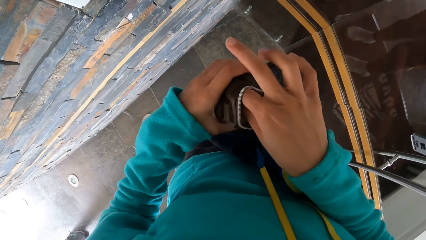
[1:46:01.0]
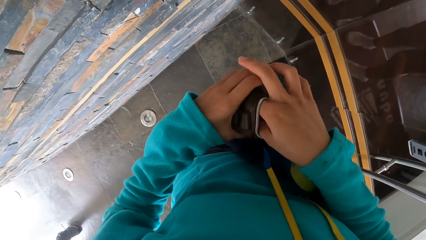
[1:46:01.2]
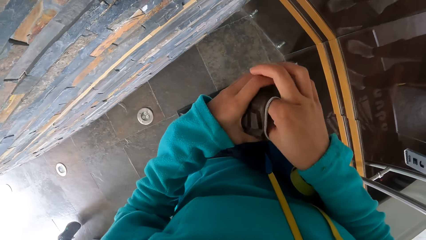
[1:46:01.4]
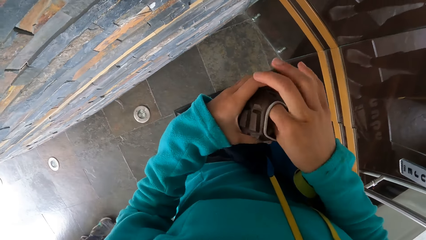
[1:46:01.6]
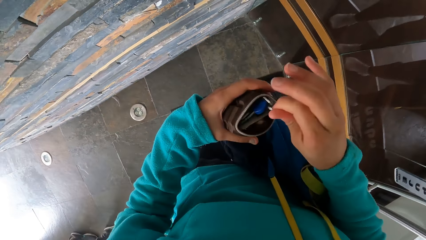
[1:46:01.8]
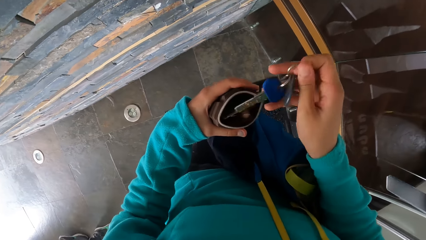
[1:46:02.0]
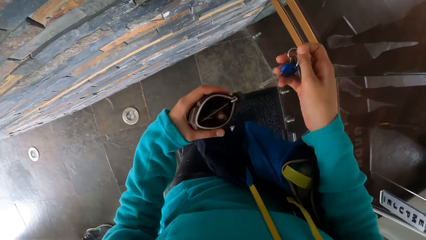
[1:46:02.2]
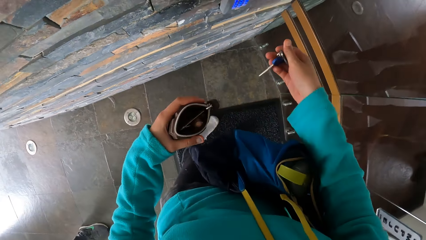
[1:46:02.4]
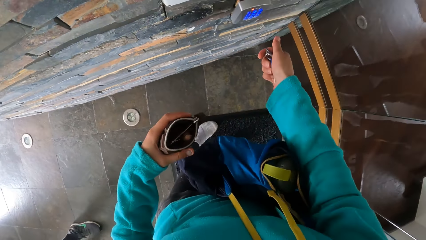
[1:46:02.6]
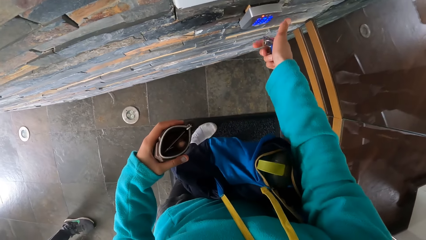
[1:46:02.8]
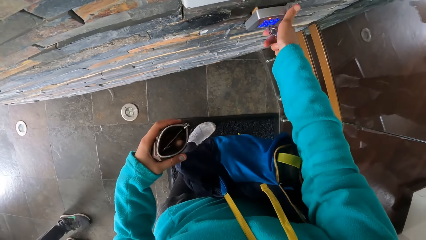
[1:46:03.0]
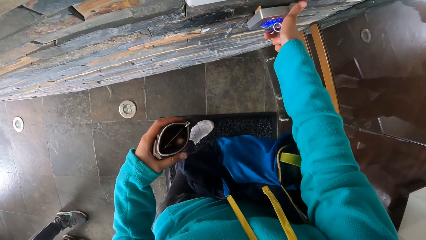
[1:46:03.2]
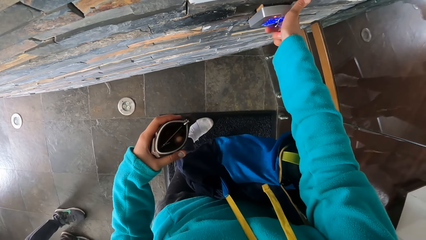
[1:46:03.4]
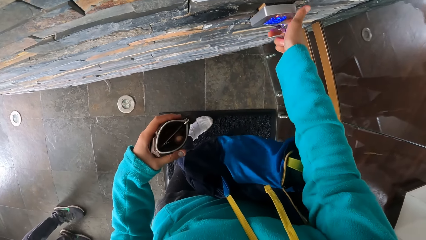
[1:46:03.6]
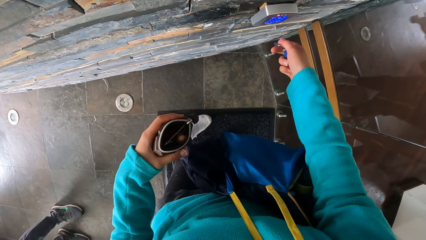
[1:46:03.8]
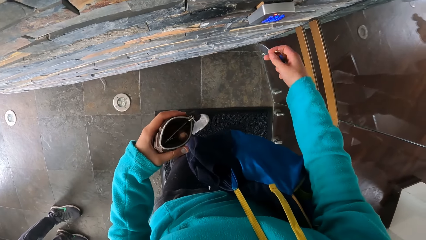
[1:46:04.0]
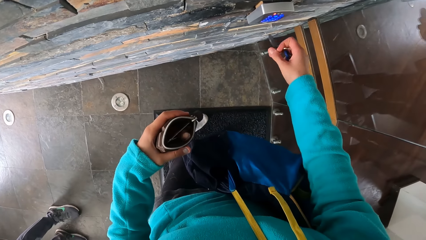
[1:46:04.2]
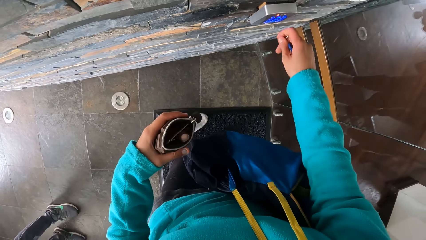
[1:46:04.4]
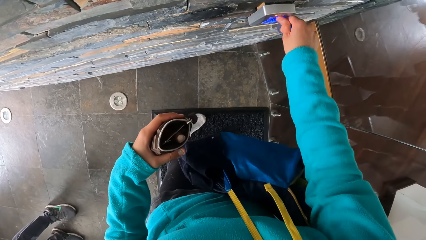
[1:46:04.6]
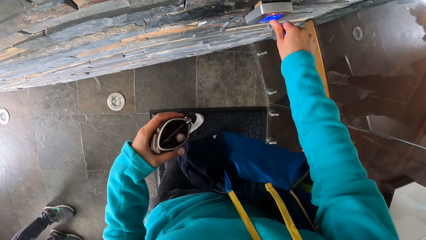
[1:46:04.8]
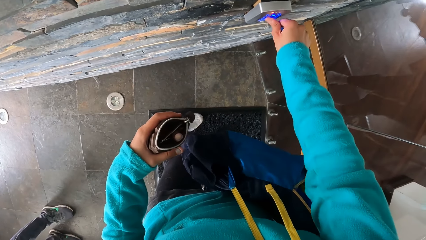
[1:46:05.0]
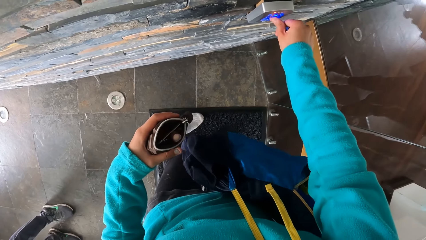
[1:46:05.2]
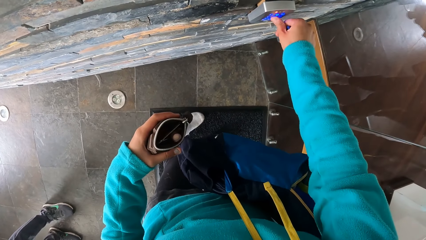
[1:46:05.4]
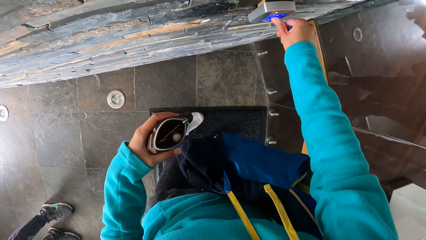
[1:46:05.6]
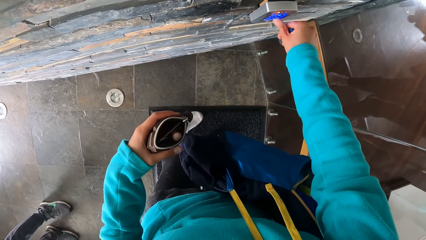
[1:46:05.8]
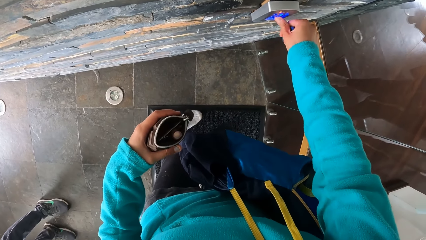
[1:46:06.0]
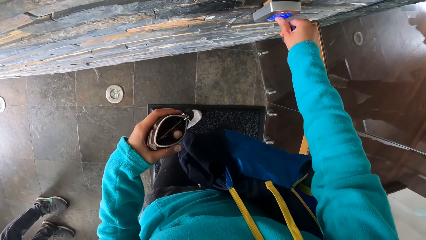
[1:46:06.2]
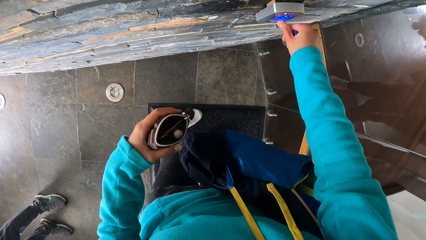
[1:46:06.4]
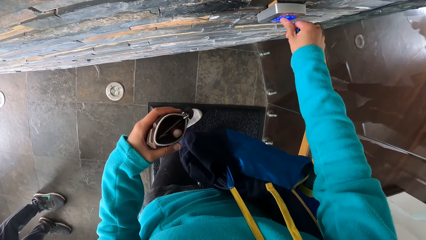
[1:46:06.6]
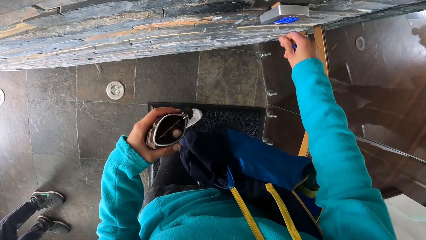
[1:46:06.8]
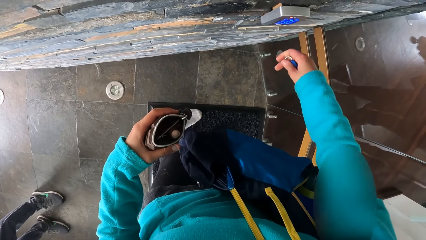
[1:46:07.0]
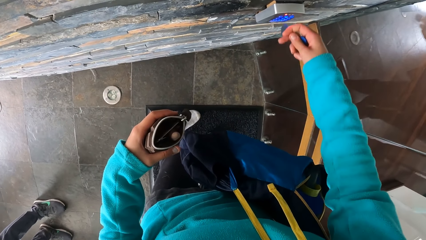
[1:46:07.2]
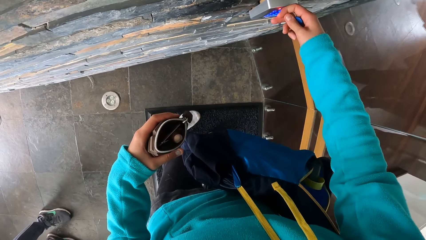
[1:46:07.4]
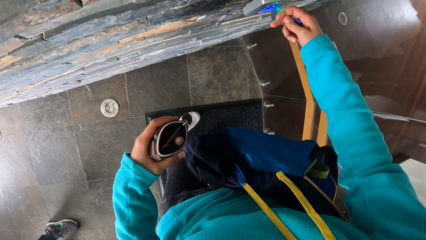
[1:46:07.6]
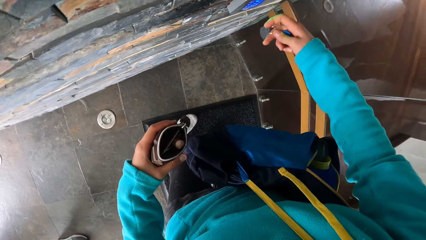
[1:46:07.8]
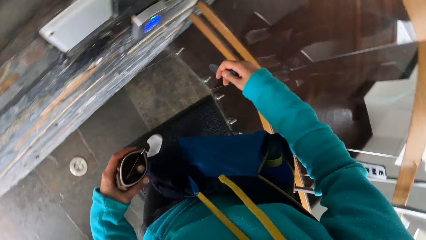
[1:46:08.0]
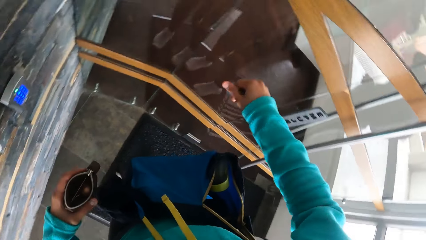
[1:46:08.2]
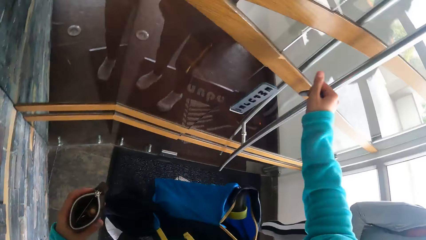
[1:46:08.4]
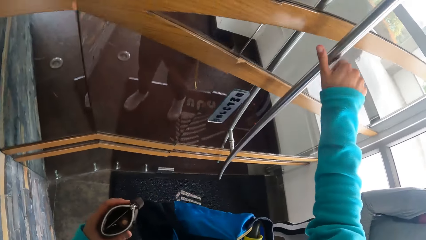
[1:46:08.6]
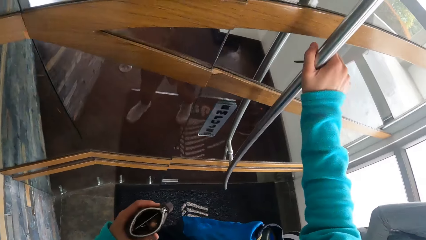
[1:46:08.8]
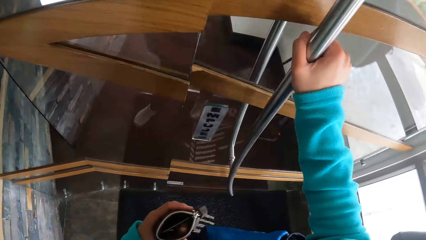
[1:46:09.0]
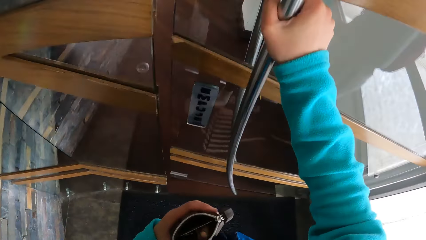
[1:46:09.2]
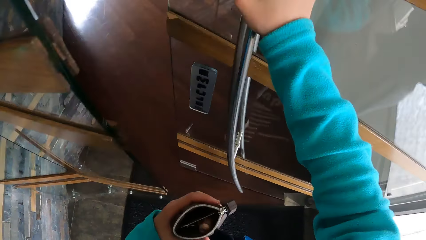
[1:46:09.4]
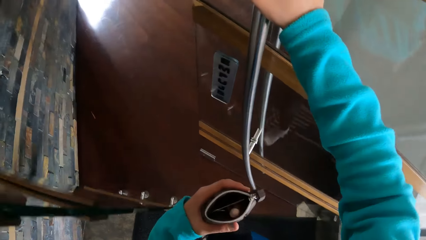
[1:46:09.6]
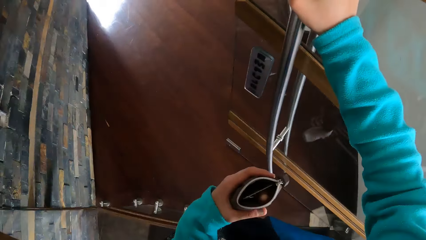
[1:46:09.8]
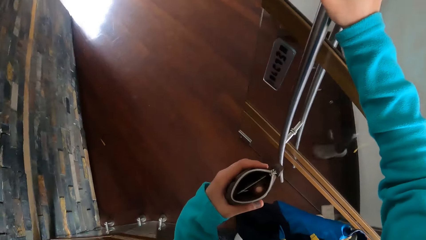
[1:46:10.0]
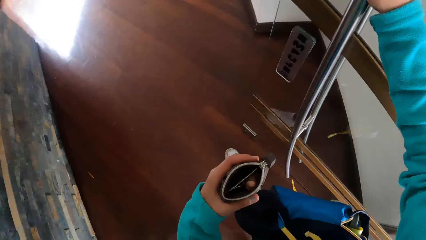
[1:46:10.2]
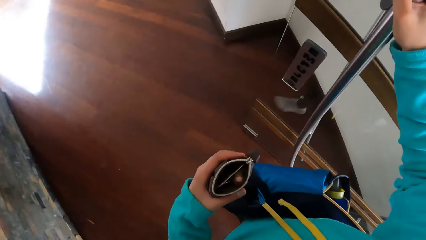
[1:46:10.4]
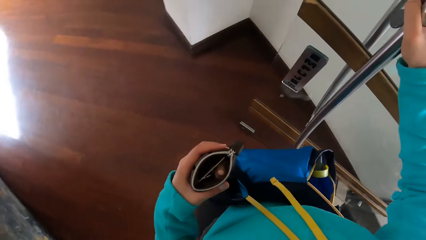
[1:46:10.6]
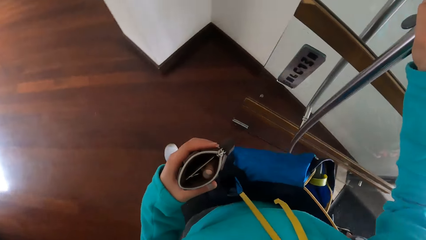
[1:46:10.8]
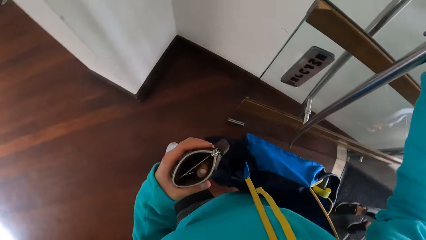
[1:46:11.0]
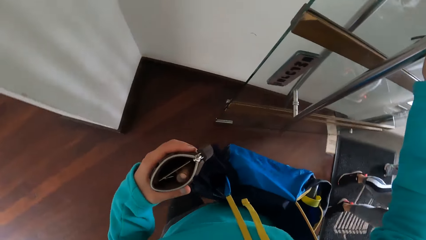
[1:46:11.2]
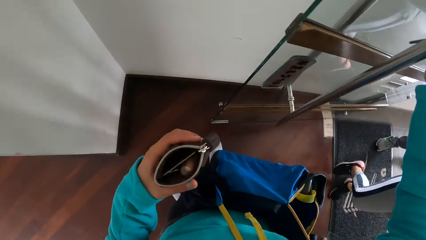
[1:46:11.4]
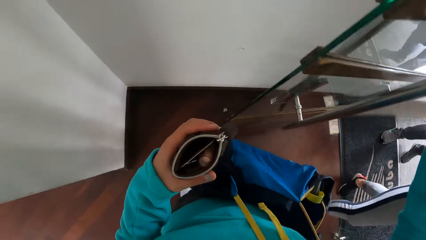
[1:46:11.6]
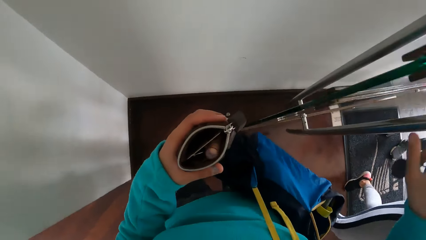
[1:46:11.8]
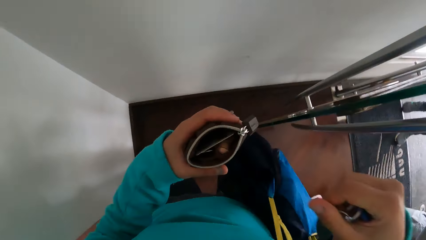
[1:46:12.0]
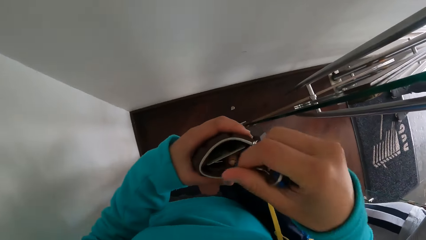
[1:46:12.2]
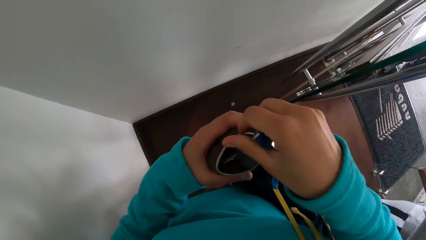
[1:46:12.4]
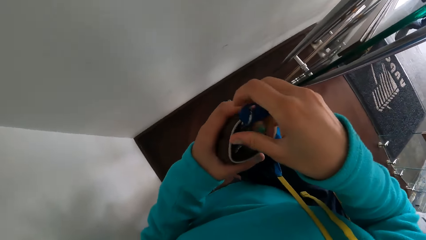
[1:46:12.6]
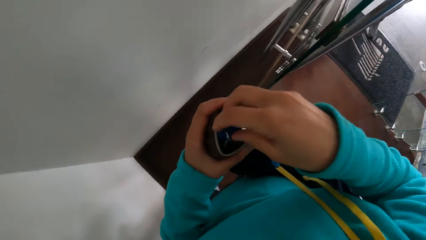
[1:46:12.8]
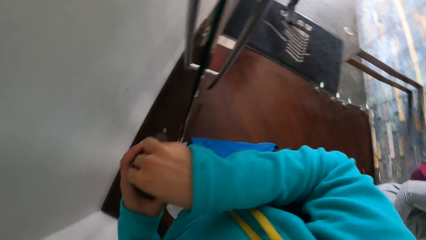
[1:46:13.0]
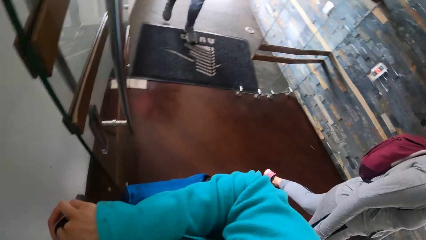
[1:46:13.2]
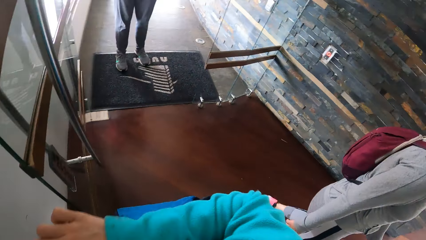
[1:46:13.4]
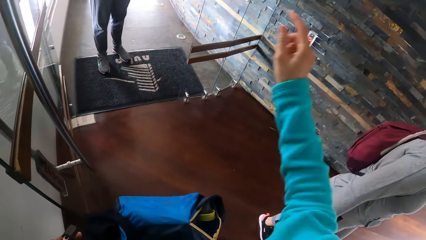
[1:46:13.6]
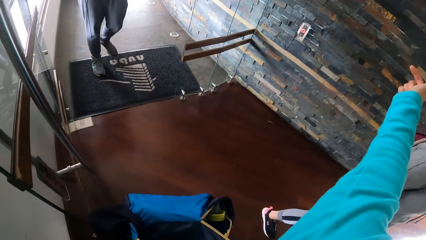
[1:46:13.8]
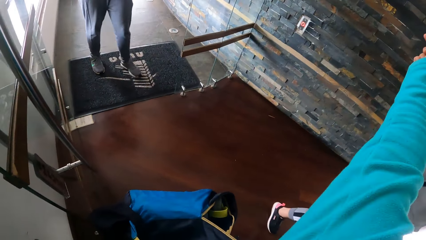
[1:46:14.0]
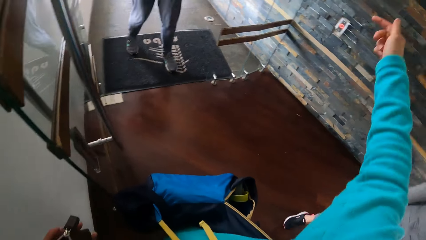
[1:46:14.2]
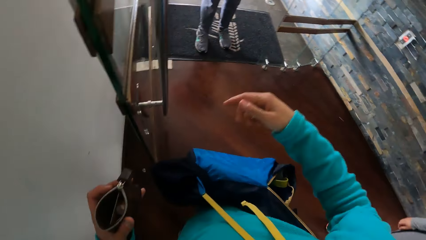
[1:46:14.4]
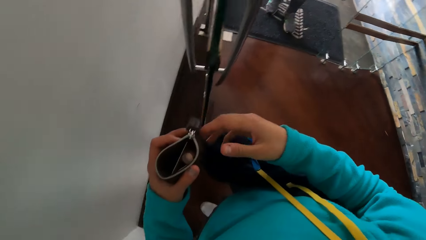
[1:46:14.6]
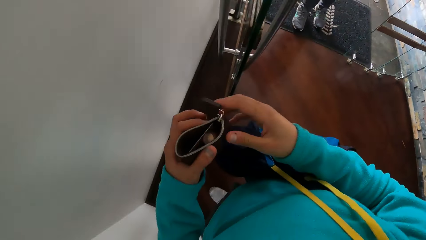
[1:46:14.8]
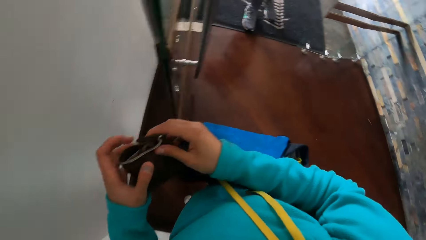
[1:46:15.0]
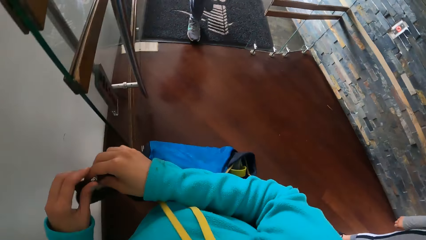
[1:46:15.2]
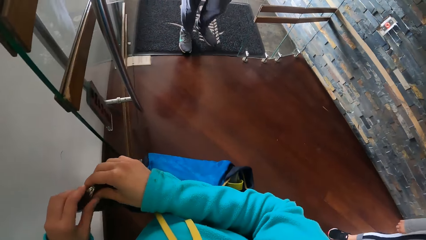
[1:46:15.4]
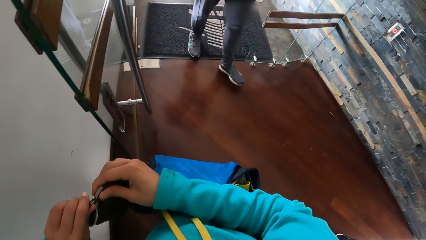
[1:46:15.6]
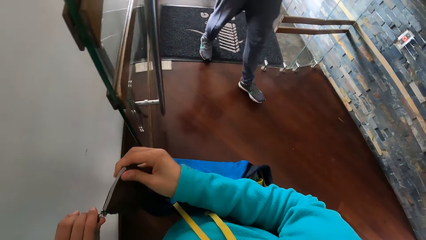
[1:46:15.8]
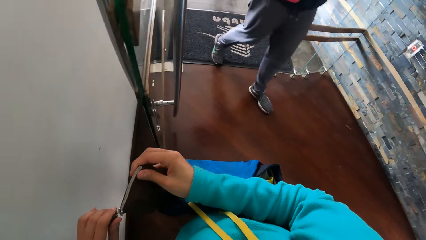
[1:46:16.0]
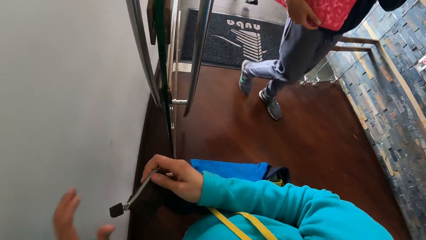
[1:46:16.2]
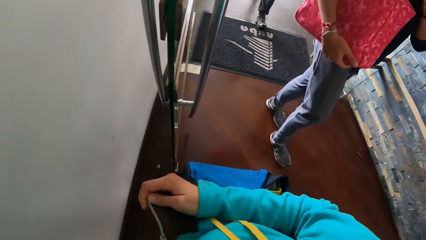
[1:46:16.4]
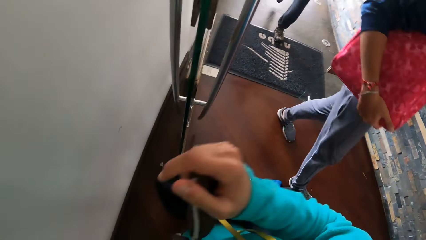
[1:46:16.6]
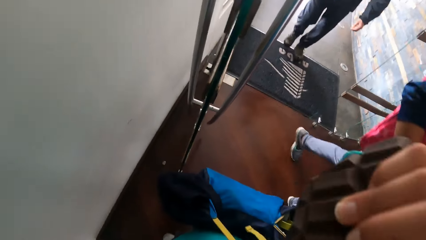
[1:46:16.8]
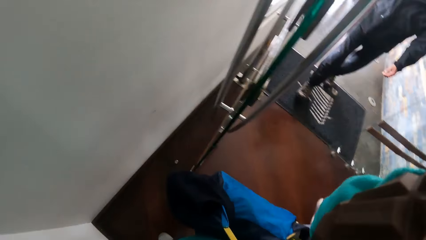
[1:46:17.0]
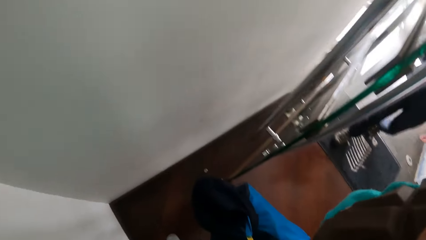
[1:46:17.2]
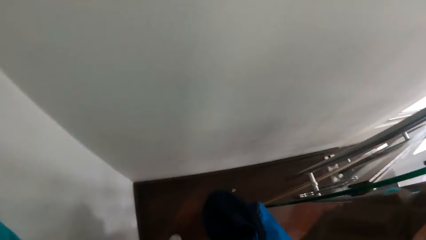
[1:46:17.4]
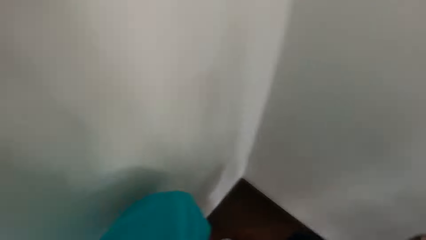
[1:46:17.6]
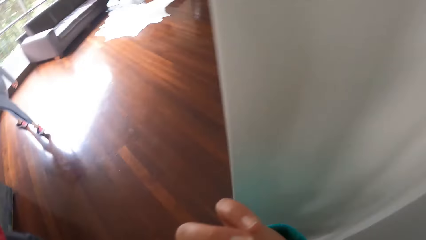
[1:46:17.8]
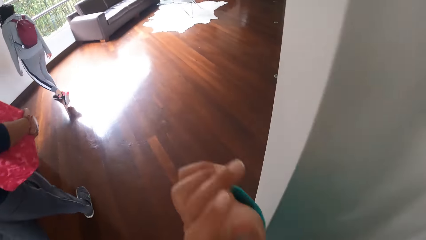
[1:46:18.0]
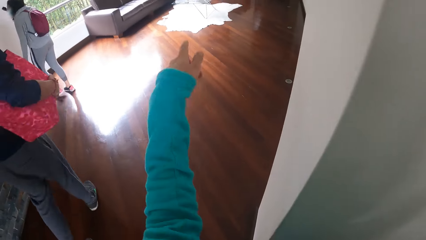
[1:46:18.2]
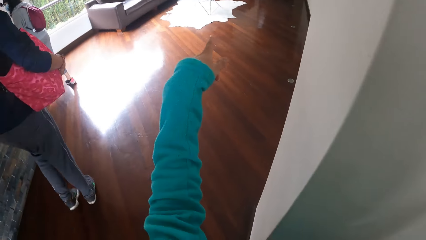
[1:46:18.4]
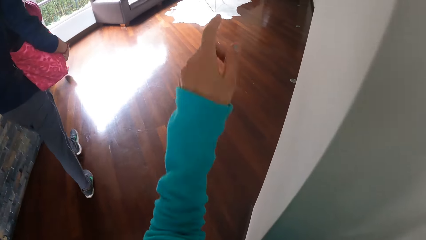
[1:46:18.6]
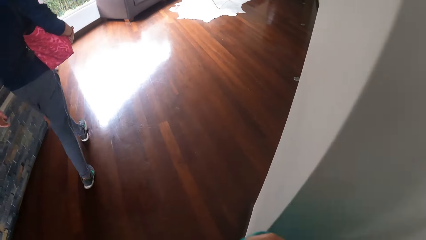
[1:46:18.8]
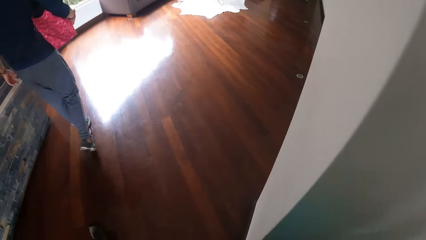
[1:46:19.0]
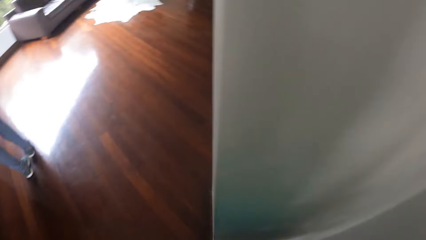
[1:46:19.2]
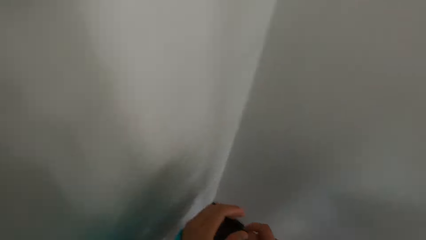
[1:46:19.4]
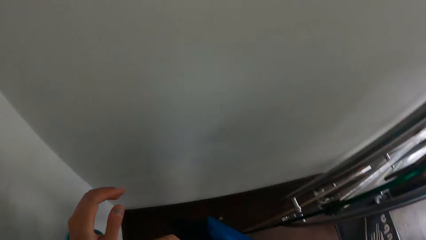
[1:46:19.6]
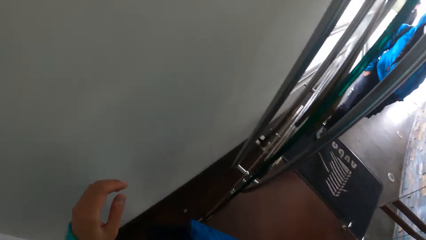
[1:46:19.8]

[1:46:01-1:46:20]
The camera wearer takes out a key from the purse or wallet in her left hand. She touches the lock on the wall with her right hand. She presses a knob. She opens a door with her right hand. The woman walks past the camera wearer. The camera wearer holds the door. She holds the wallet. She points at a direction. The man walks past the camera wearer. The camera wearer zips the purse in her right hand with her left hand. Another man walks past the camera wearer. The camera wearer turns around.
